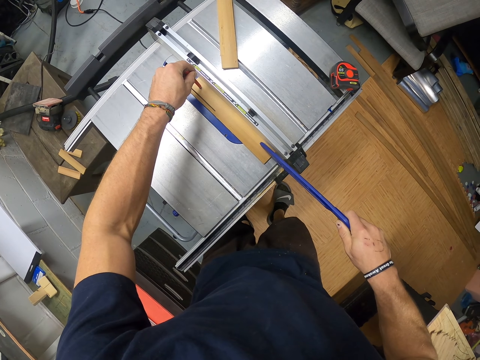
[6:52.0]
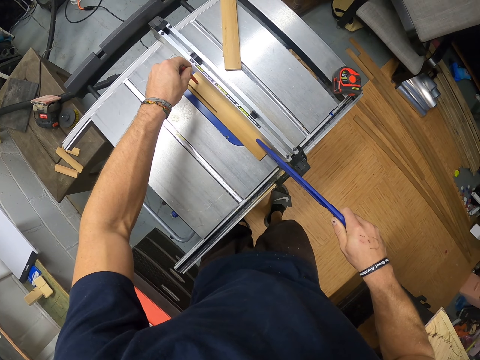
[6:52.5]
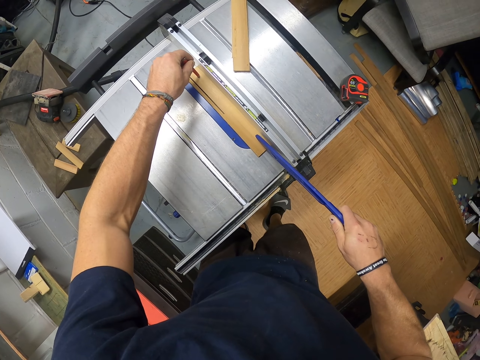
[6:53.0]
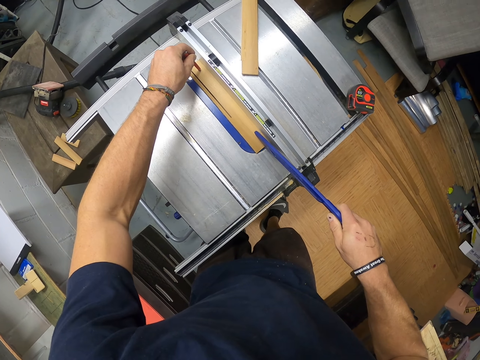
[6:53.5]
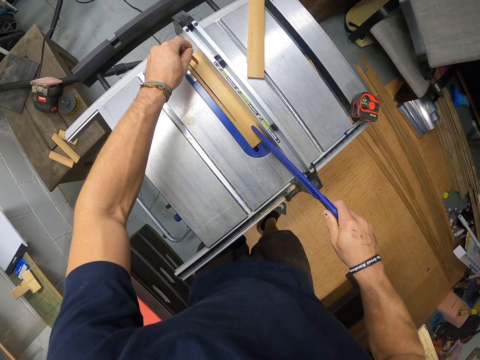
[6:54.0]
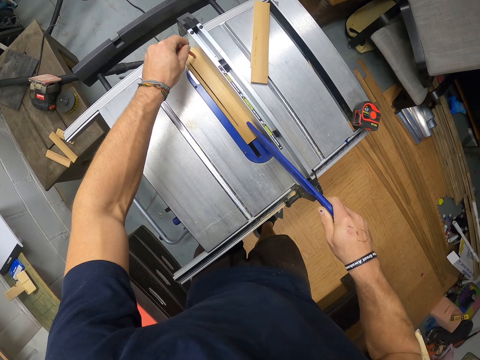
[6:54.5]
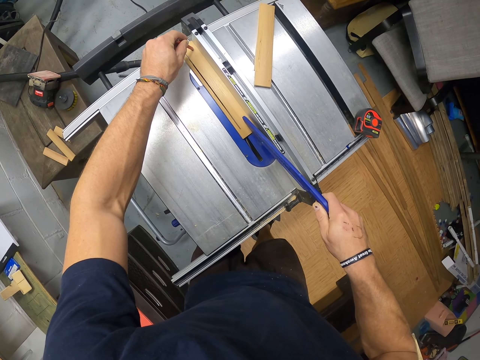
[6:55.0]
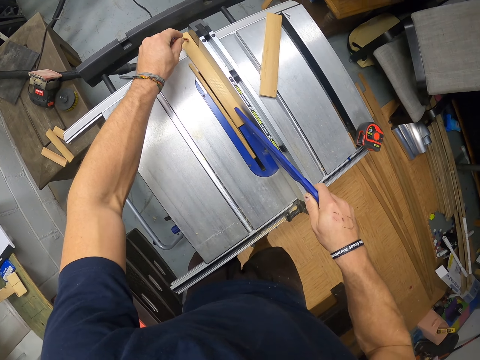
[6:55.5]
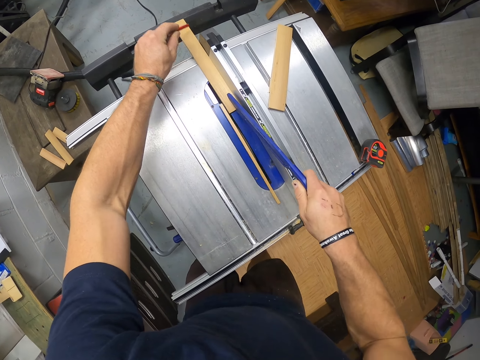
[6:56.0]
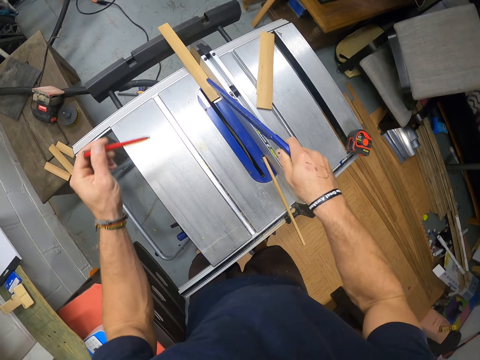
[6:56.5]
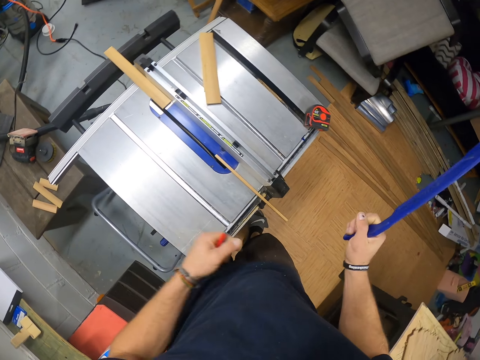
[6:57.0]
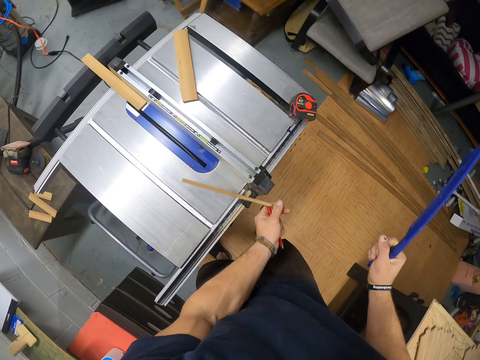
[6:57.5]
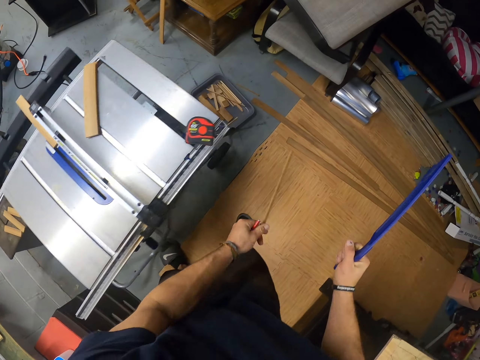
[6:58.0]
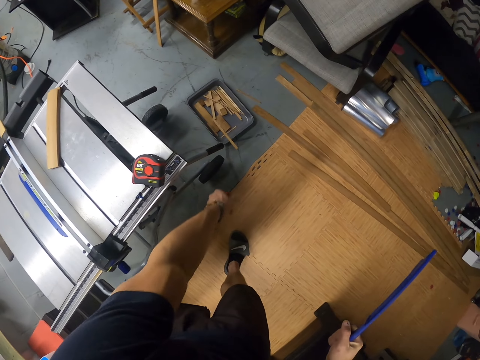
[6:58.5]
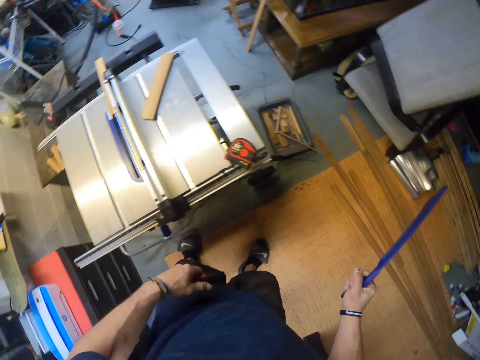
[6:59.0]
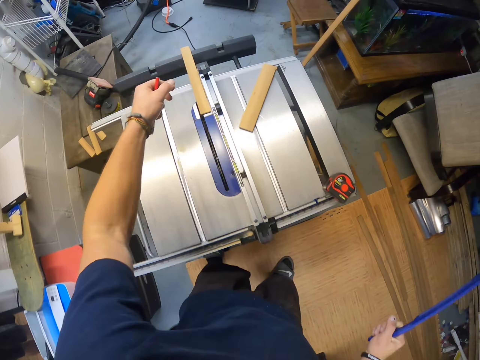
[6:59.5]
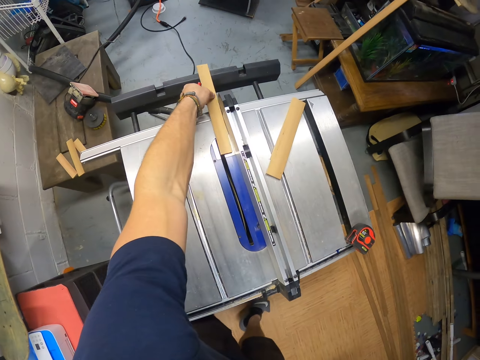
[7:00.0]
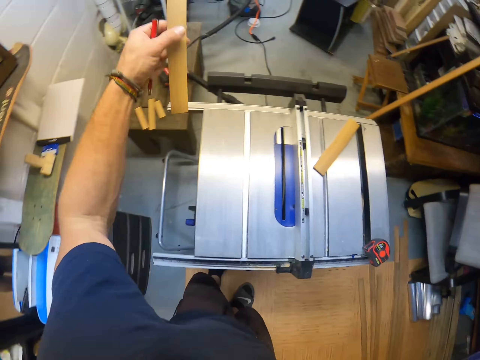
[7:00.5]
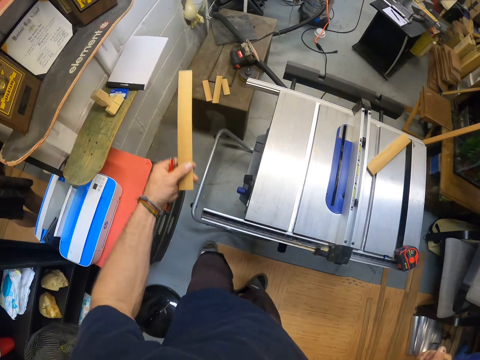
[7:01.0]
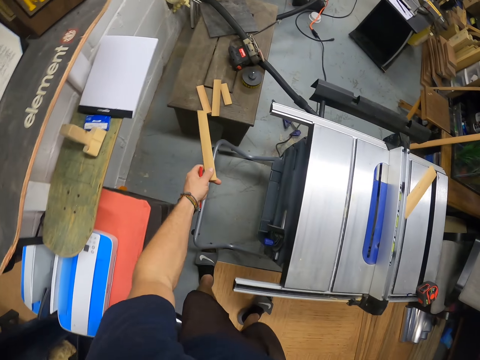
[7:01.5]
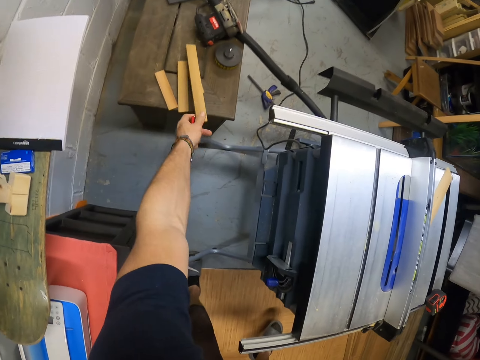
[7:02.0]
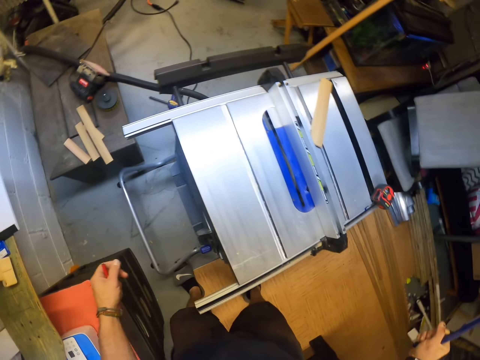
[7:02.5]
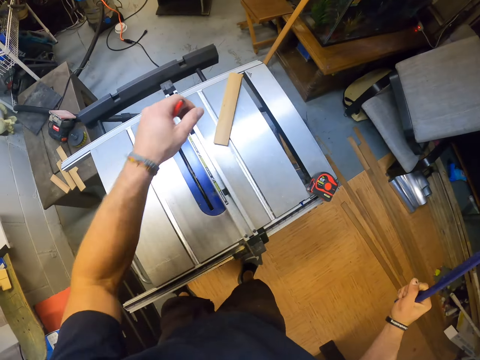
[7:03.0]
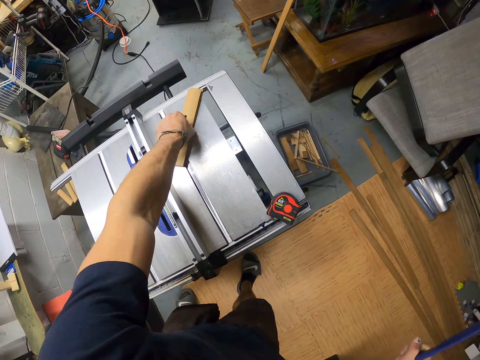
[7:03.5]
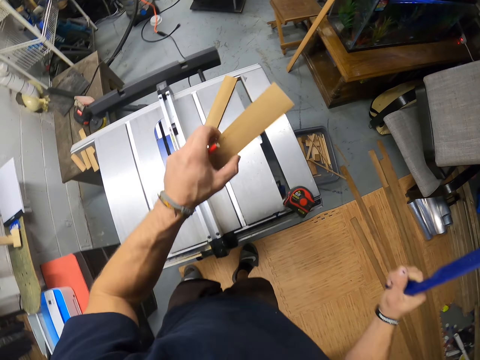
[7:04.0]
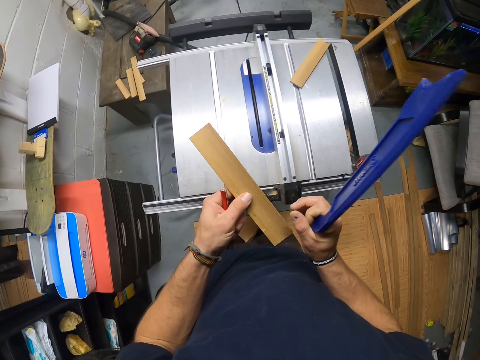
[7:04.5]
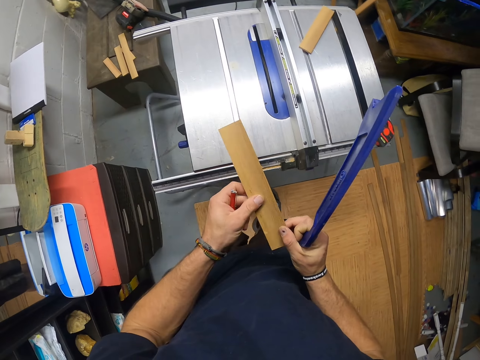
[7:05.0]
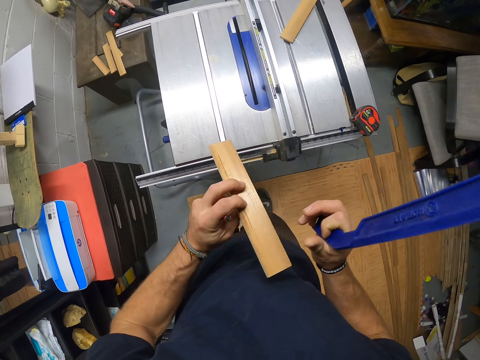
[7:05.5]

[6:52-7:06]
The camera wearer picks an offcut on the table saw with his left hand. He throws the offcut in the tray on the floor with his left hand. He picks the plank on the table saw with his left hand. He throws the plank on the table in the workshop. He picks a plank on the planks on the table saw with his left hand.

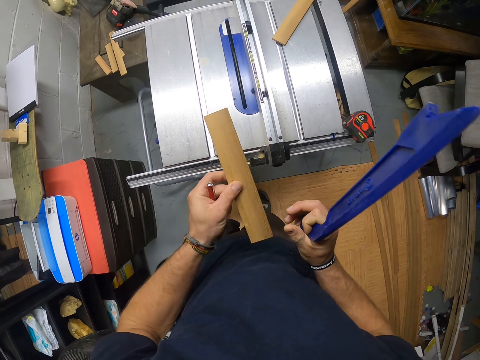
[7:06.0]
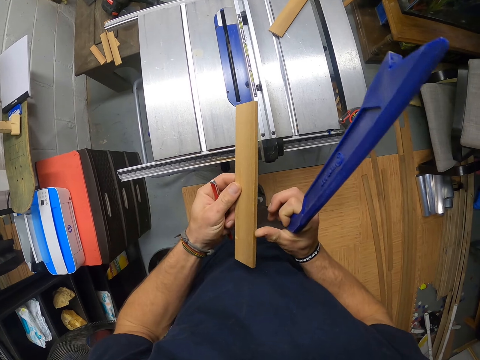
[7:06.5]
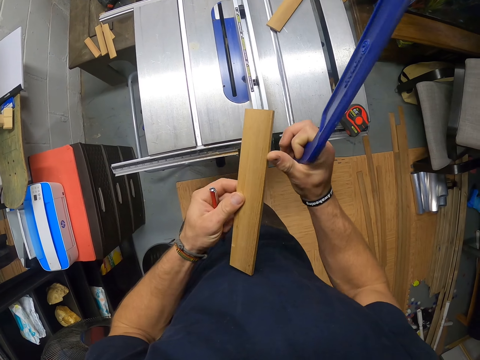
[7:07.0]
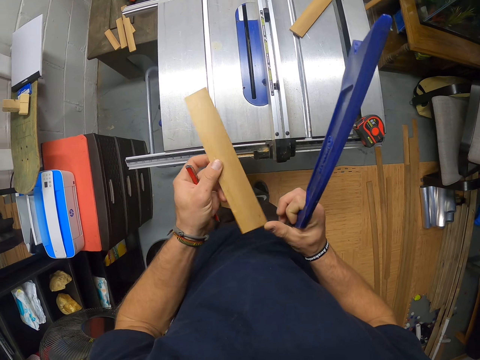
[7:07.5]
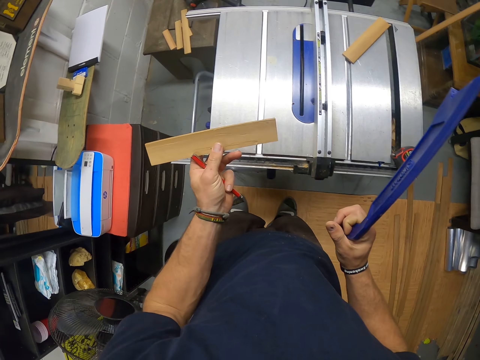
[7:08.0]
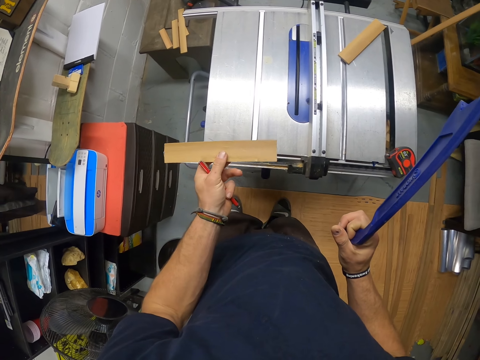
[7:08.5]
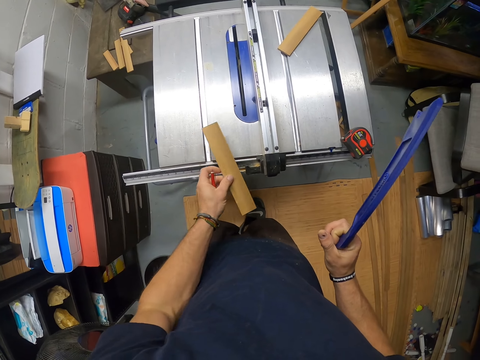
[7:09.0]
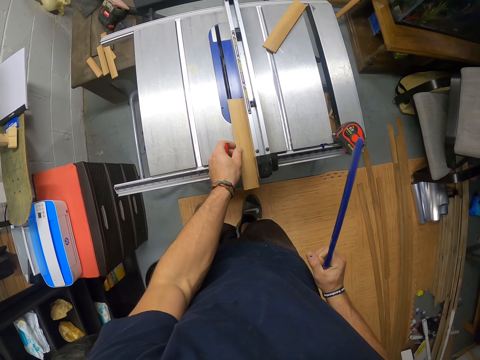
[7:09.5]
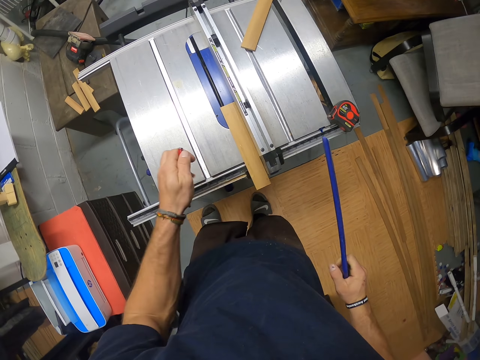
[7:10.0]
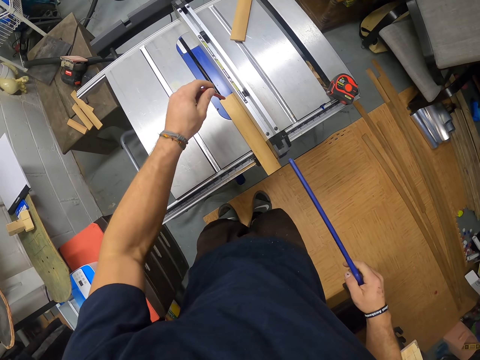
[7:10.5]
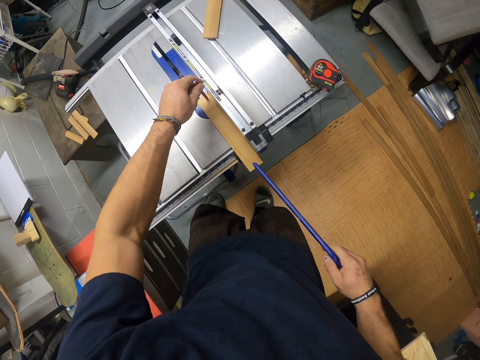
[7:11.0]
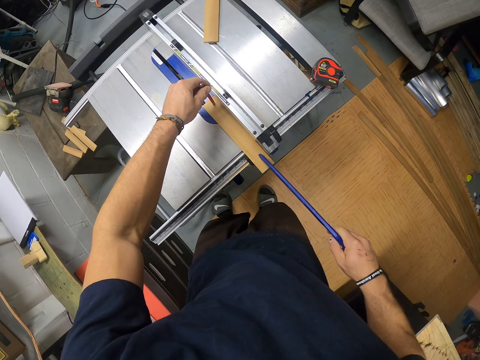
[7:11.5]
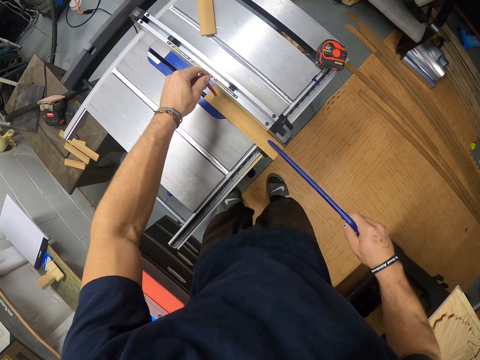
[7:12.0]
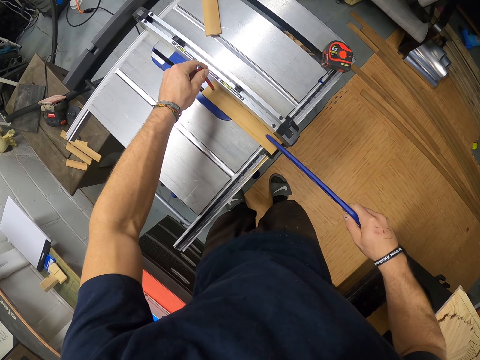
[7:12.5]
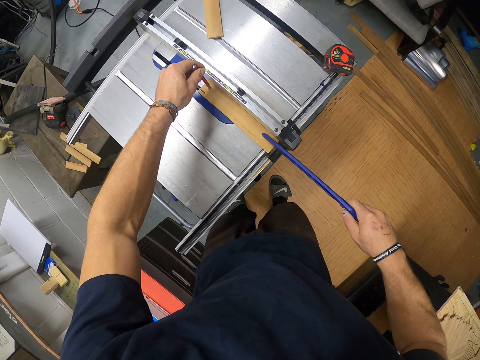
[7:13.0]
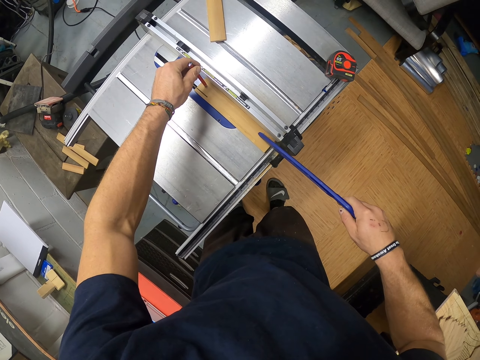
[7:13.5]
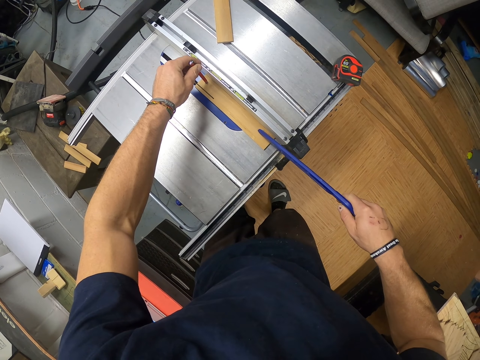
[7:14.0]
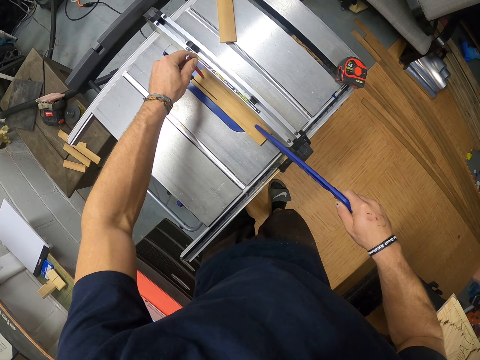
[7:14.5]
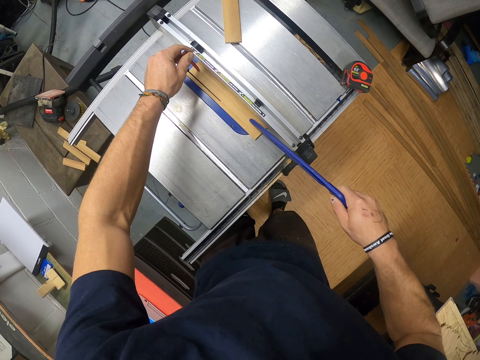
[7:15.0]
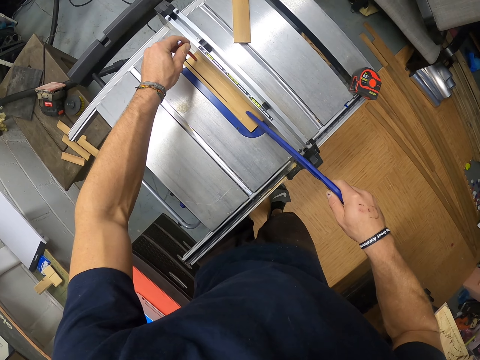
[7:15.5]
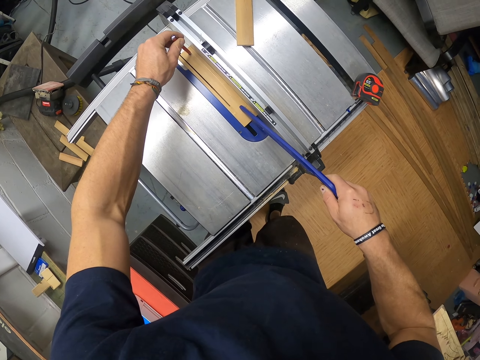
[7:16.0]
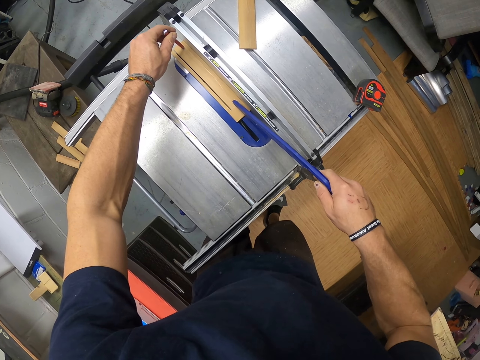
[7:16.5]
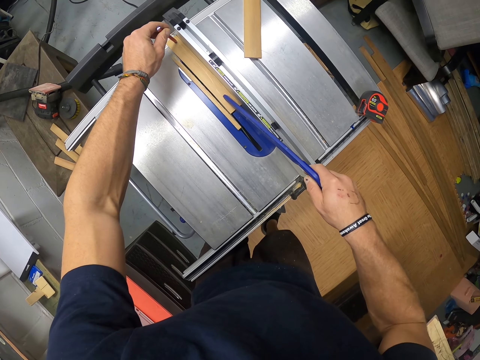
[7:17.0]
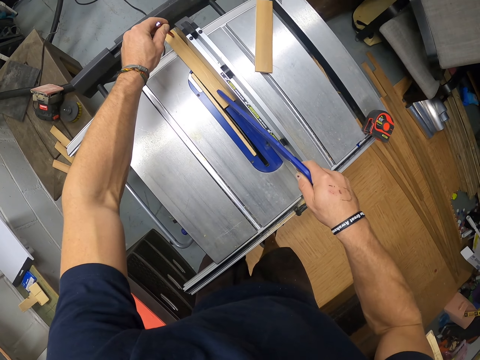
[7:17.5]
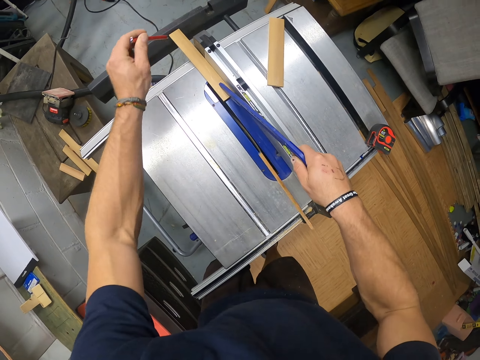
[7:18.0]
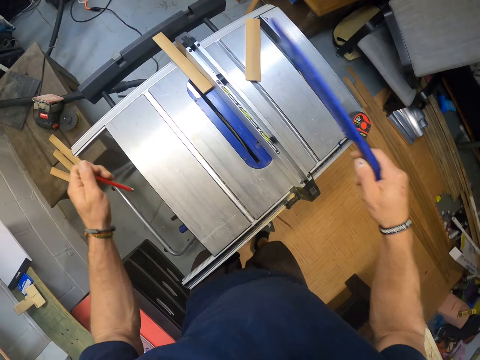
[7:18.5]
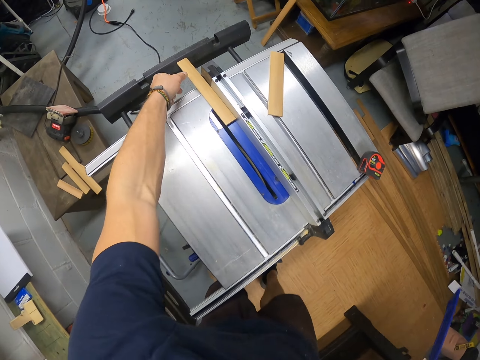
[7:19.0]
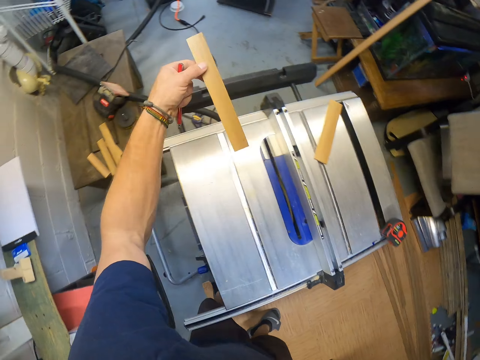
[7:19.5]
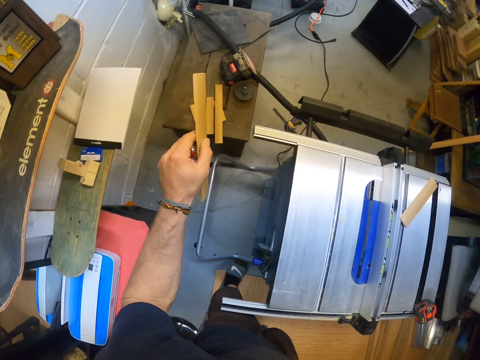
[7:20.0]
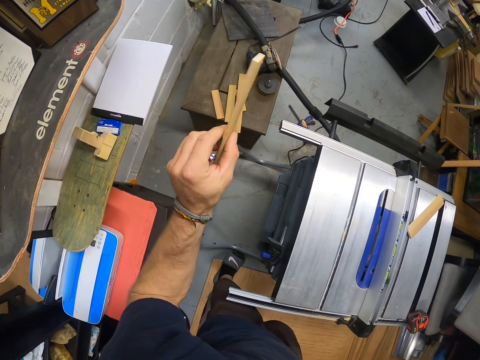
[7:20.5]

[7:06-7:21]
The camera wearer touches the plank with his right hand. He places the plank on the table saw with his left hand. He pushes the plank on the table saw's throat plate with the push stick in his right hand and the pencil in his left hand. He holds the wood with the push stick and the pencil. He picks the plank on the table saw with his left hand.
